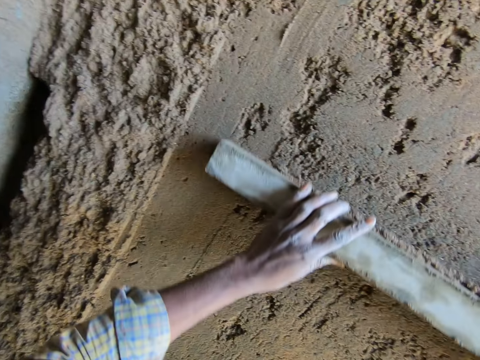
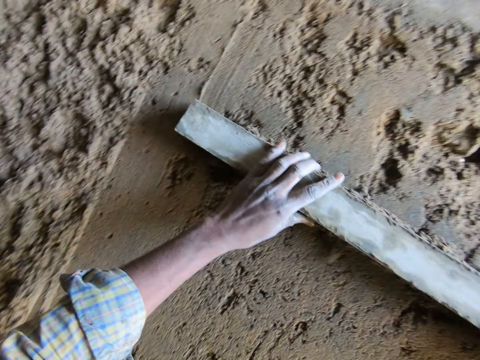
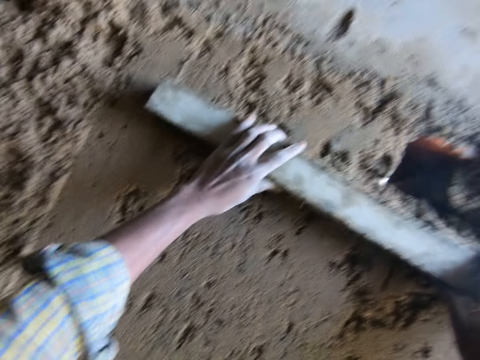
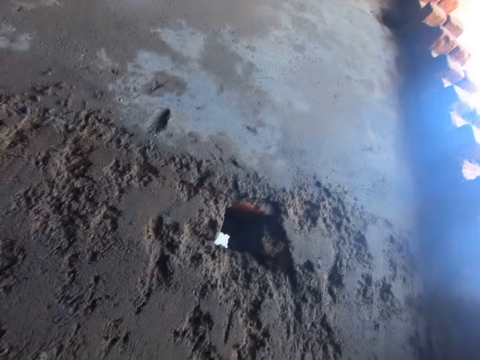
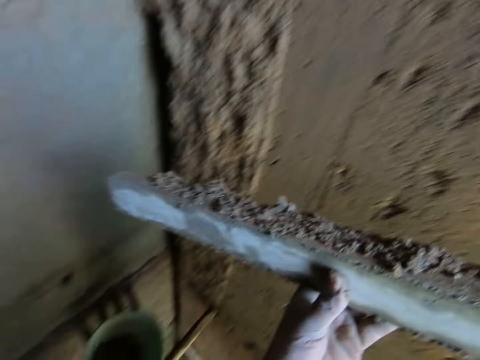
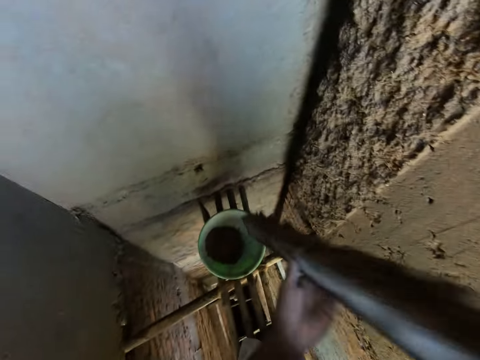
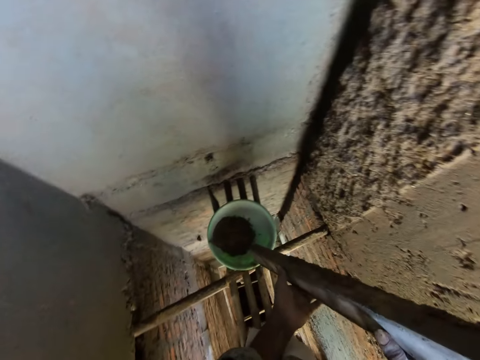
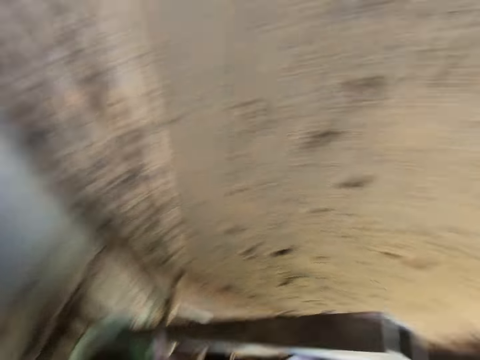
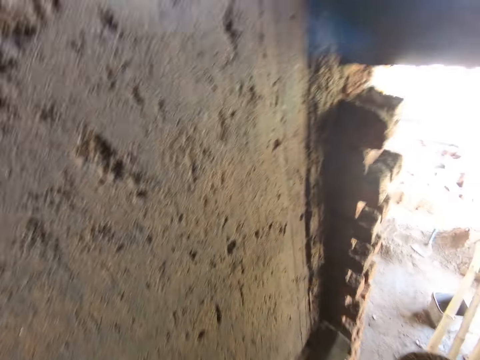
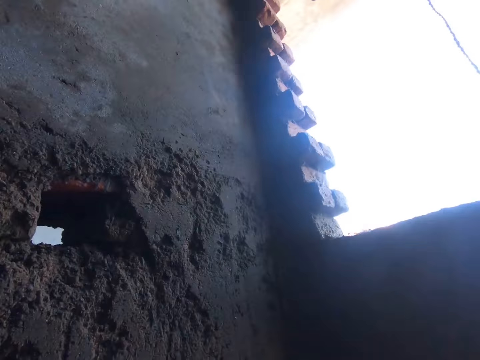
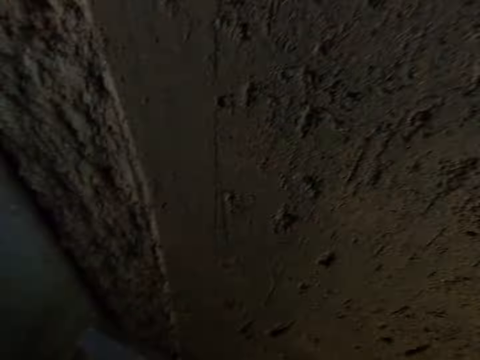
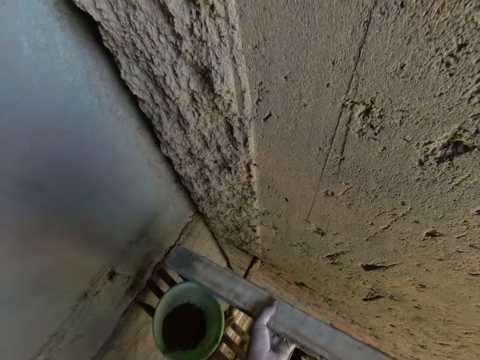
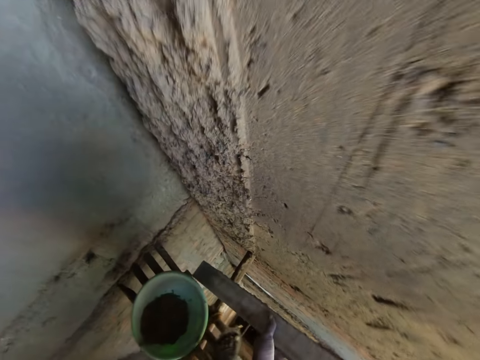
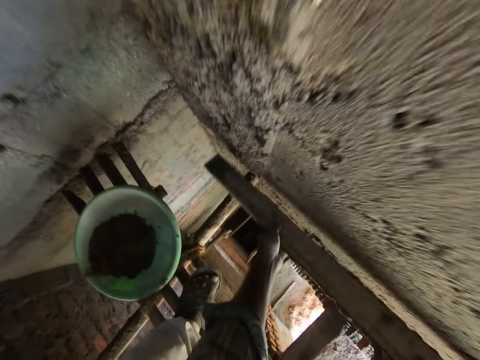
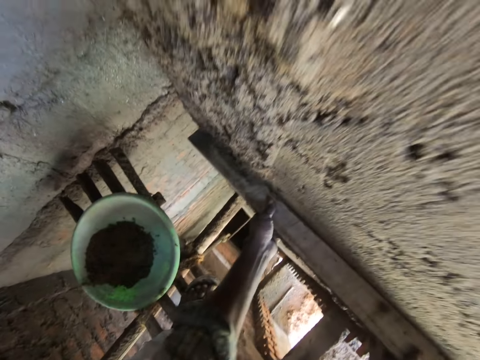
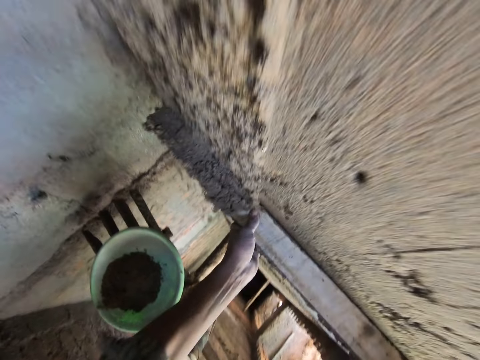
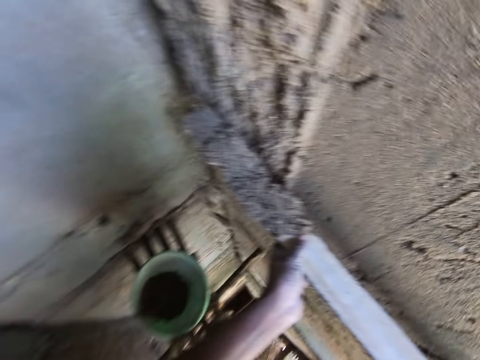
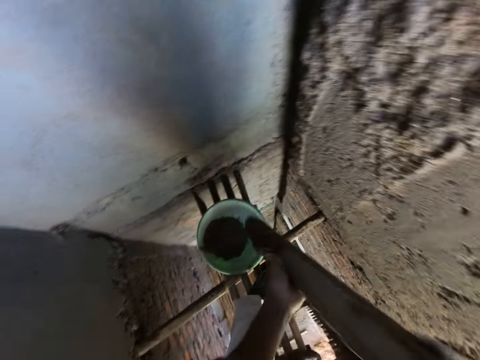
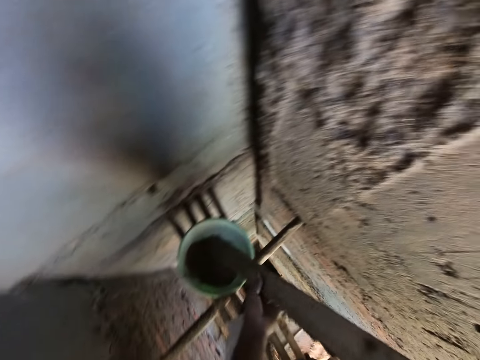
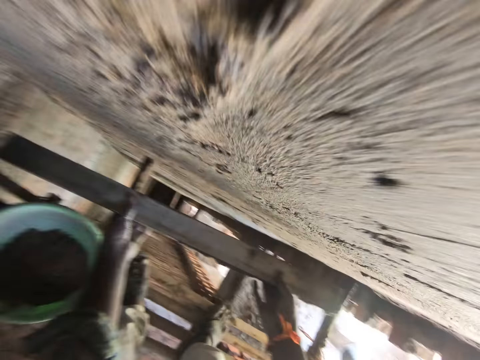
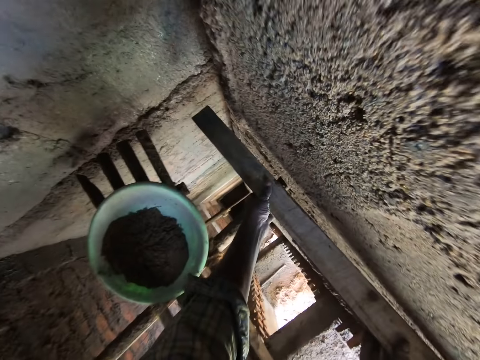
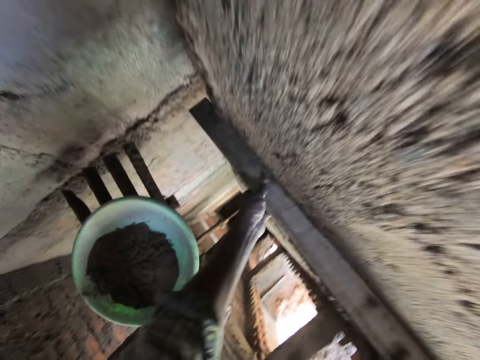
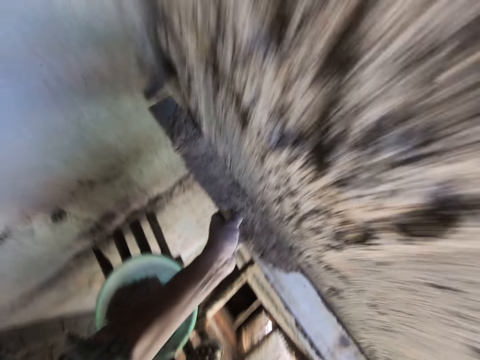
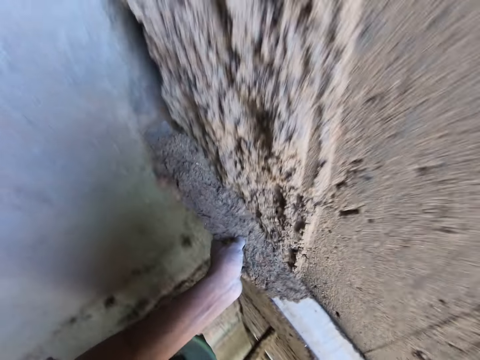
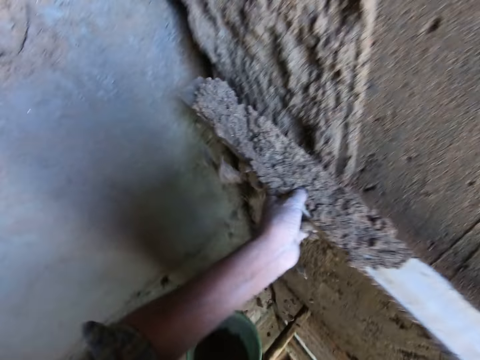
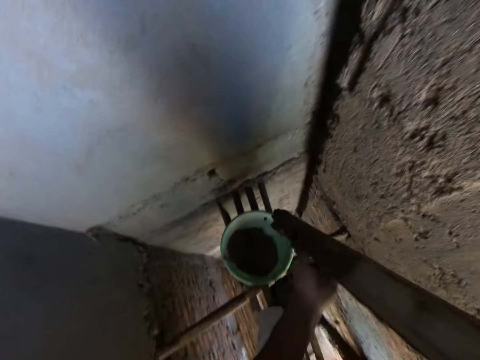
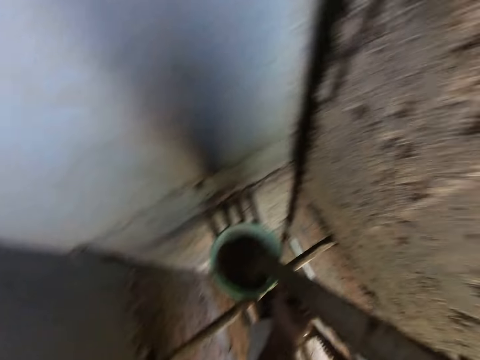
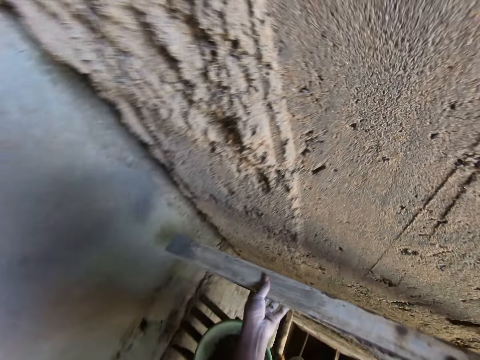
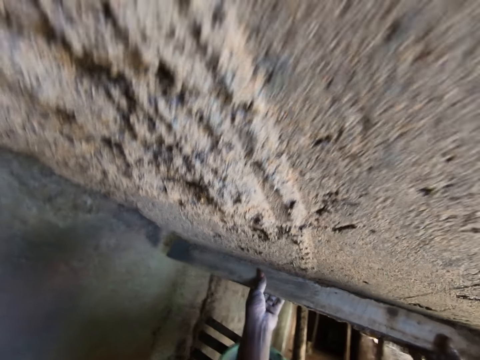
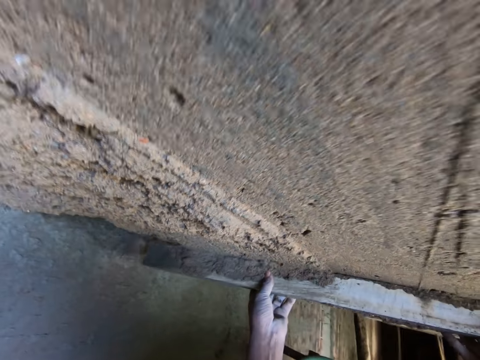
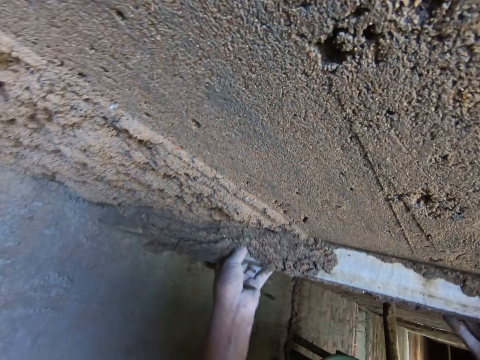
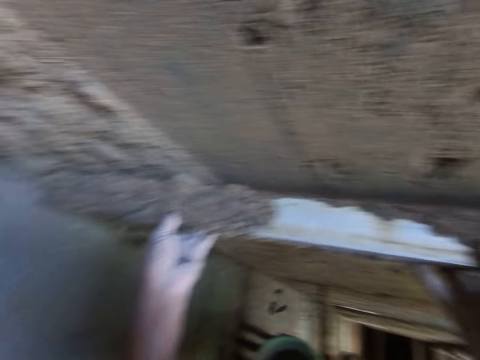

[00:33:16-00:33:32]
The camera wearer pours the cement mix in the basin. They remove extra cement mix with the piece of wood. They pour the cement mix in the basin. They remove extra cement mix with the piece of wood. They pour the cement mix in the basin. They remove extra cement mix with the piece of wood.

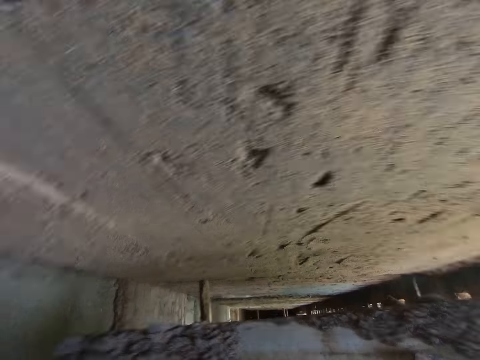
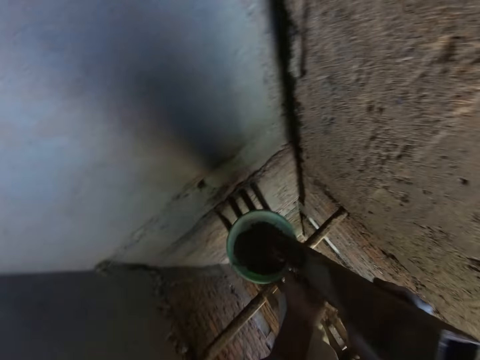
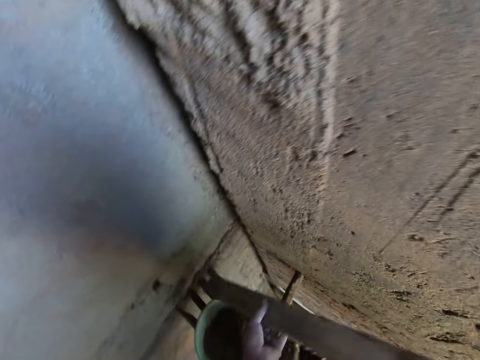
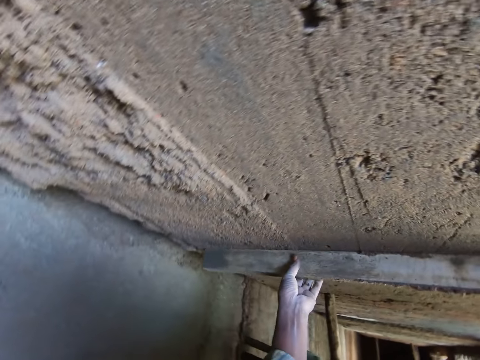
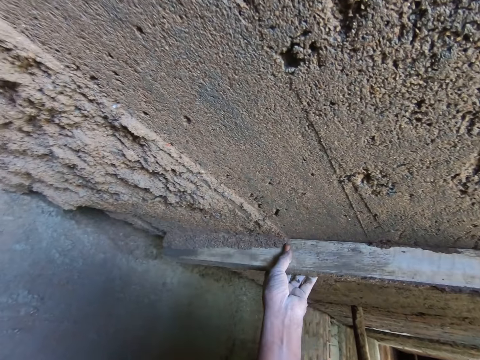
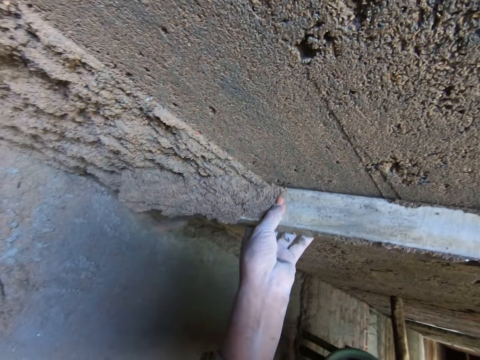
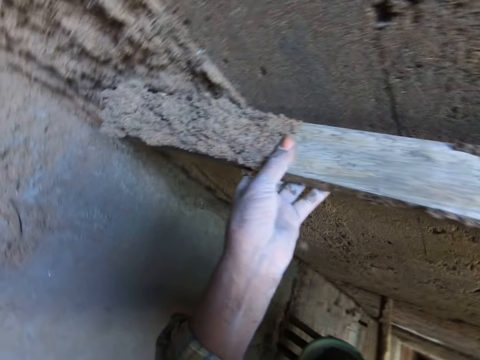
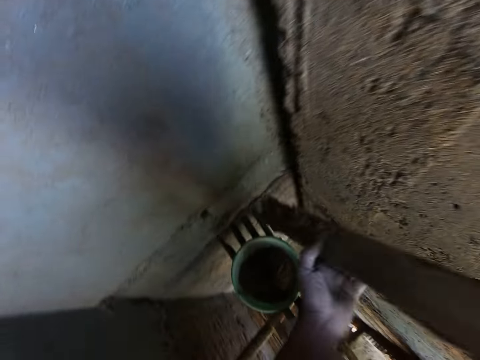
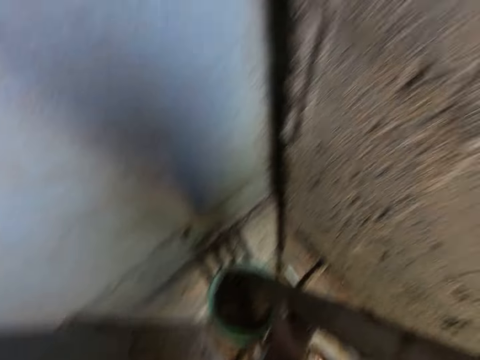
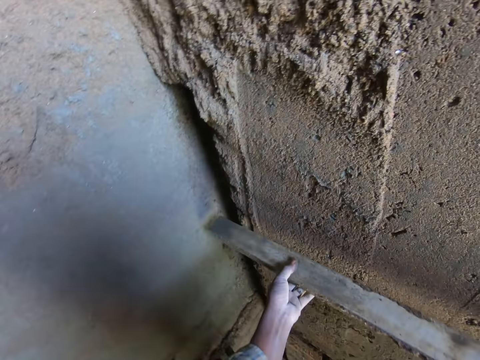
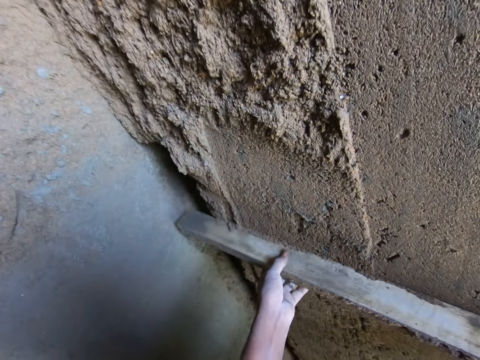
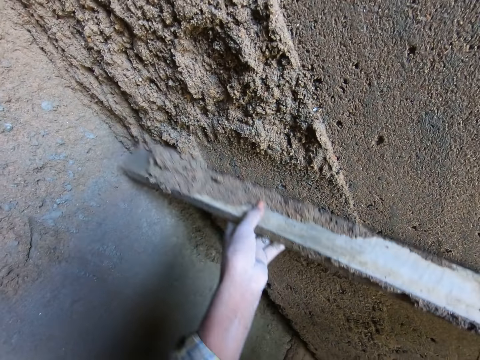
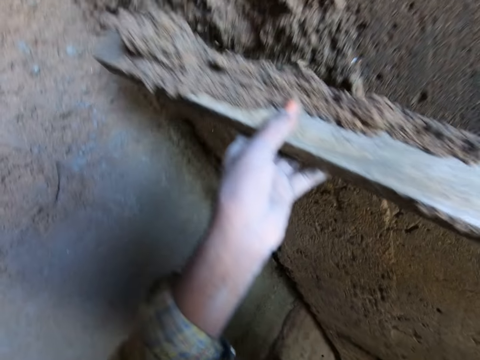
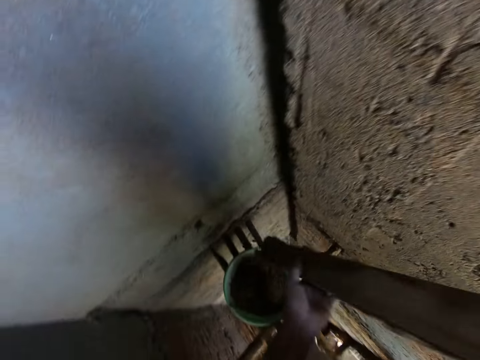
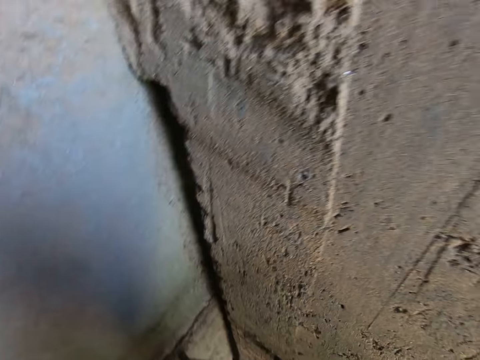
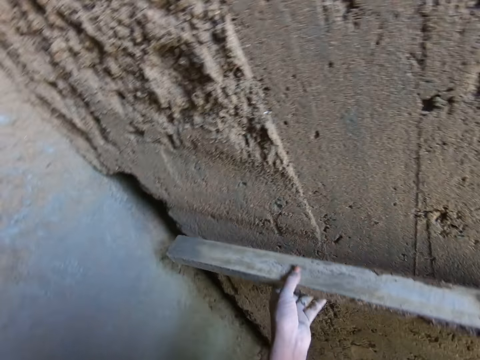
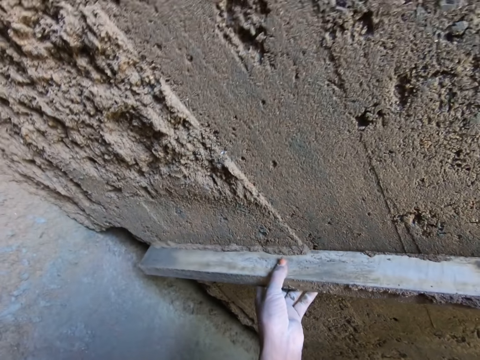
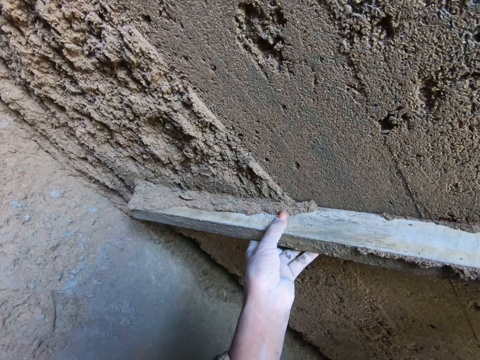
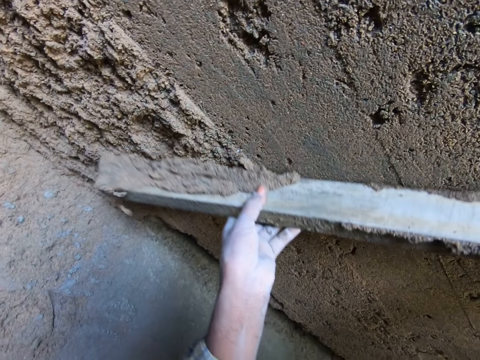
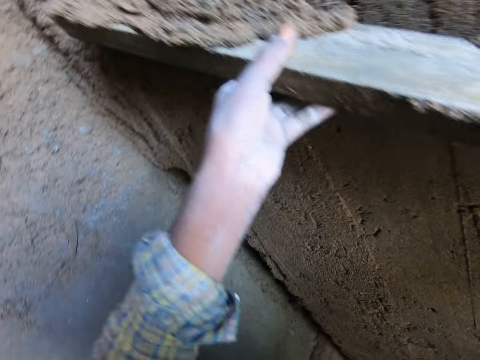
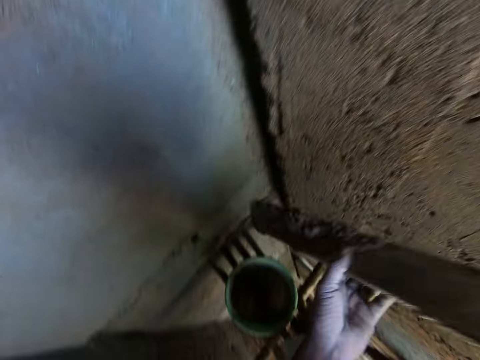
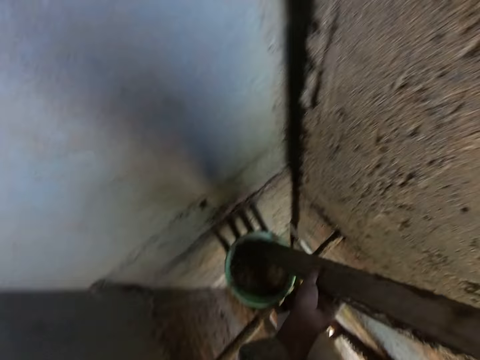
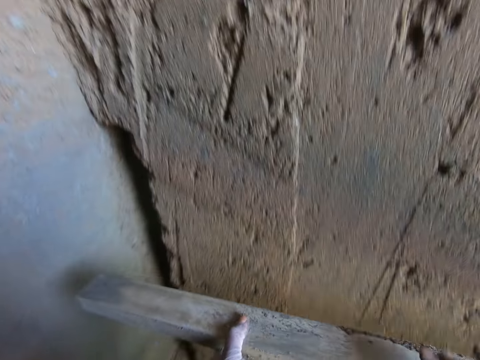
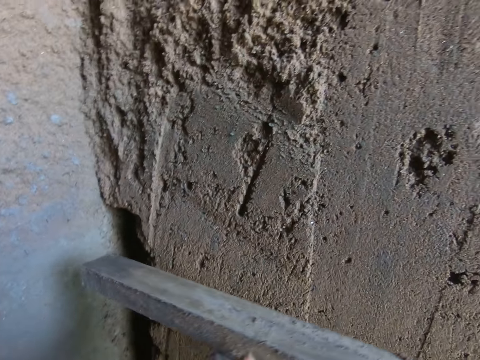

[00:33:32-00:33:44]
The camera wearer pours the cement mix in the basin. They remove extra cement mix with the piece of wood. They pour the cement mix in the basin. They remove extra cement mix with the piece of wood. They pour the cement mix in the basin. They remove extra cement mix with the piece of wood. They pour the cement mix in the basin.
